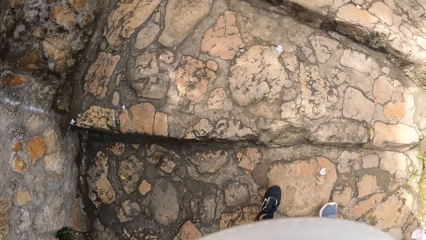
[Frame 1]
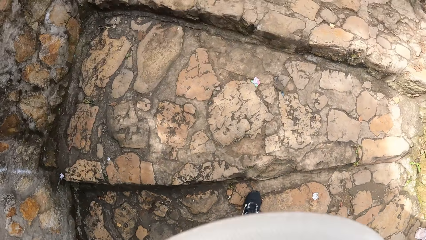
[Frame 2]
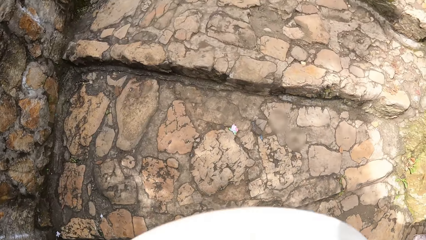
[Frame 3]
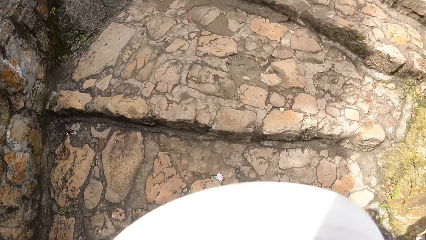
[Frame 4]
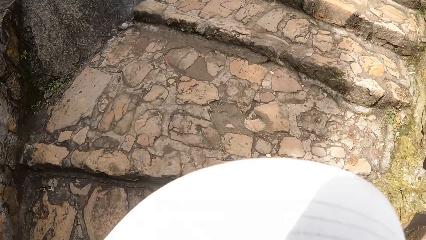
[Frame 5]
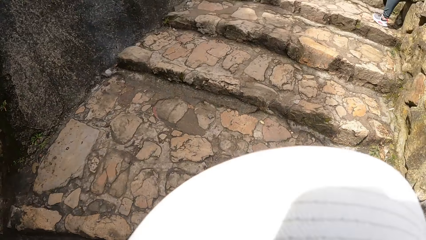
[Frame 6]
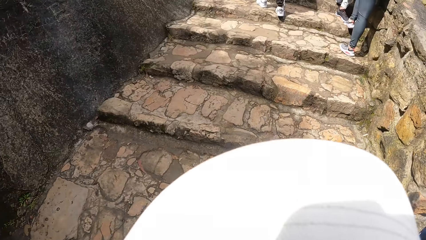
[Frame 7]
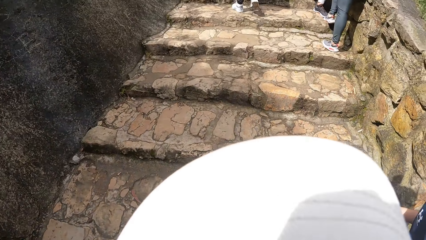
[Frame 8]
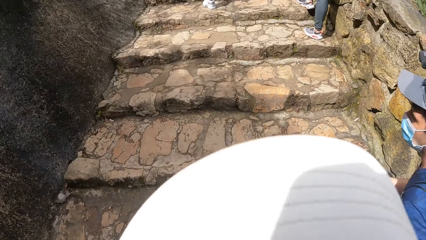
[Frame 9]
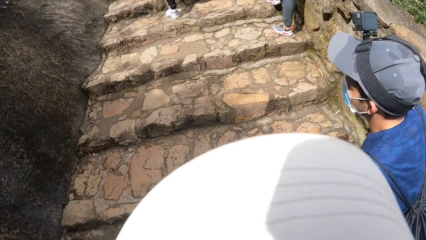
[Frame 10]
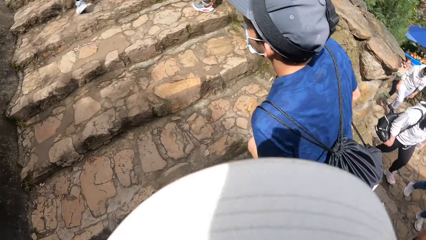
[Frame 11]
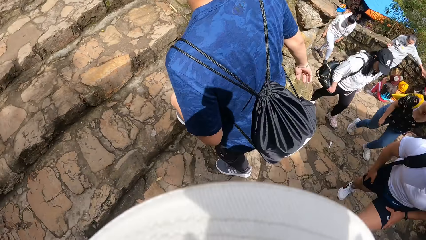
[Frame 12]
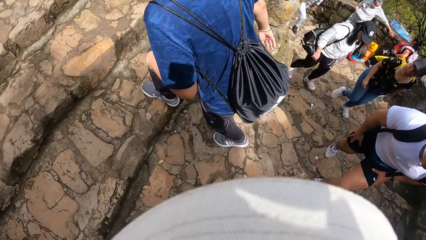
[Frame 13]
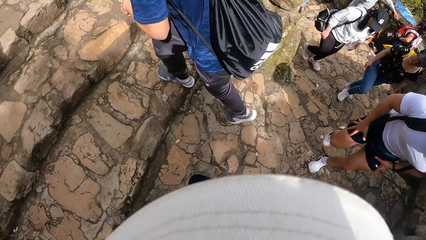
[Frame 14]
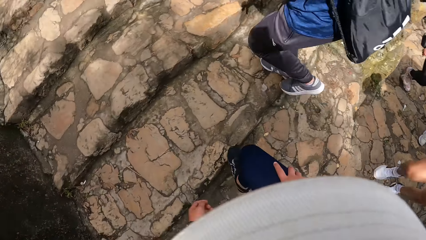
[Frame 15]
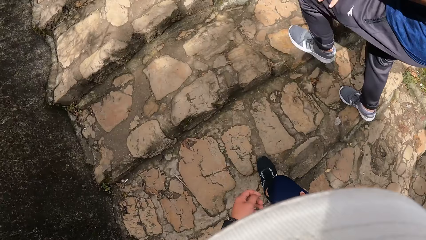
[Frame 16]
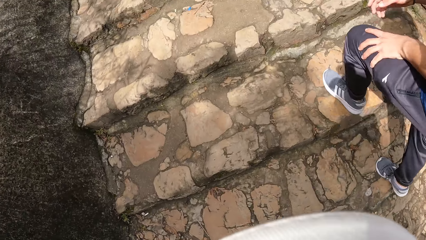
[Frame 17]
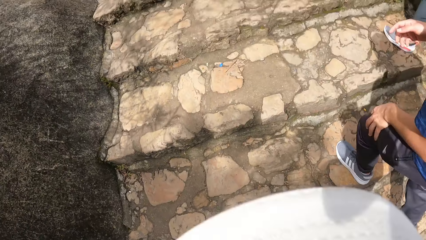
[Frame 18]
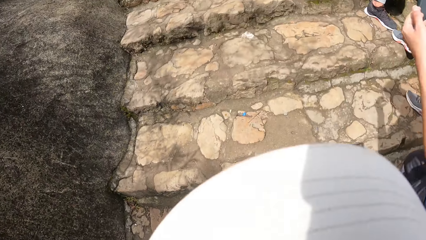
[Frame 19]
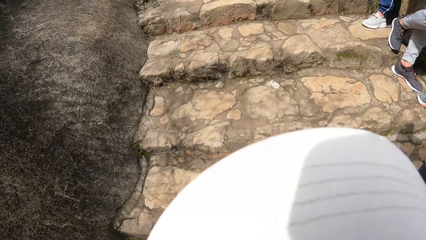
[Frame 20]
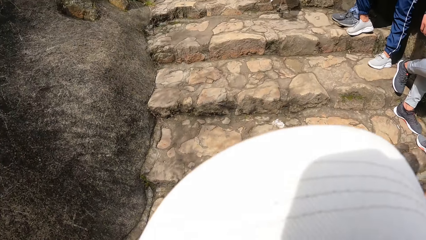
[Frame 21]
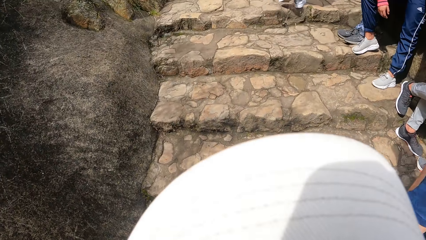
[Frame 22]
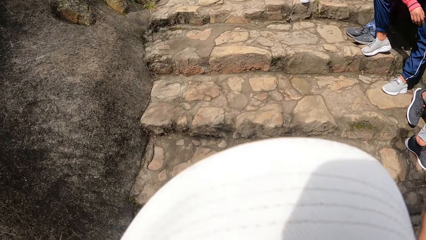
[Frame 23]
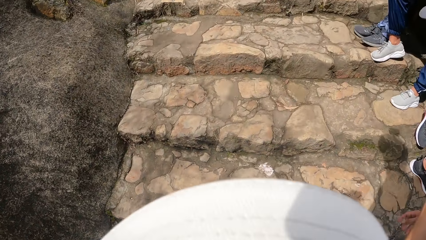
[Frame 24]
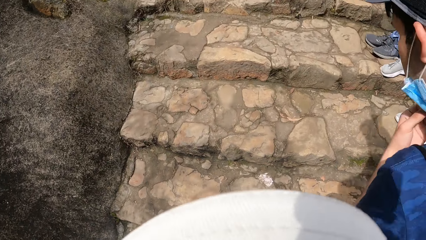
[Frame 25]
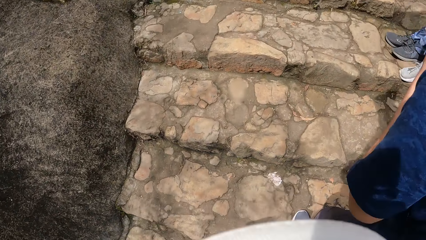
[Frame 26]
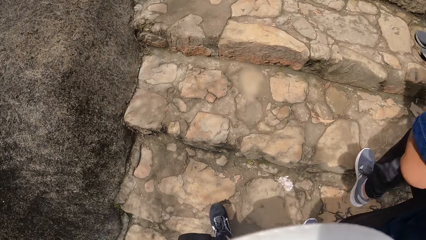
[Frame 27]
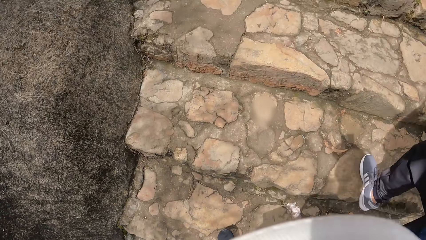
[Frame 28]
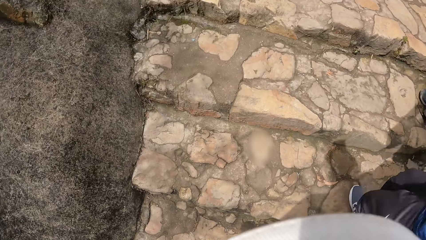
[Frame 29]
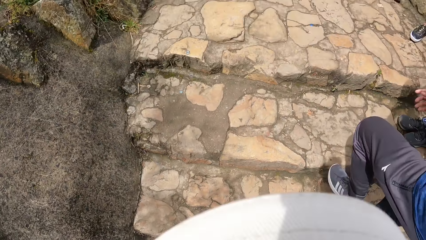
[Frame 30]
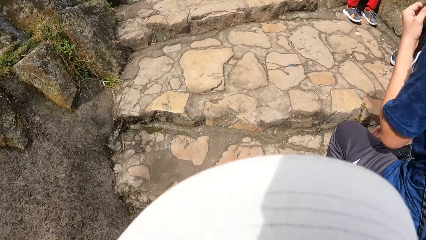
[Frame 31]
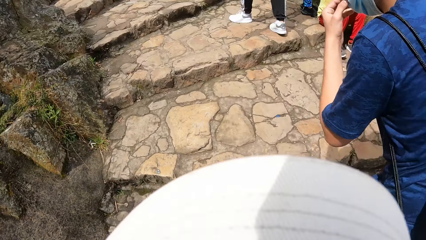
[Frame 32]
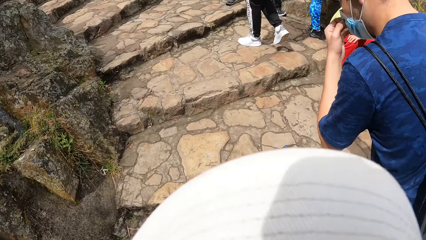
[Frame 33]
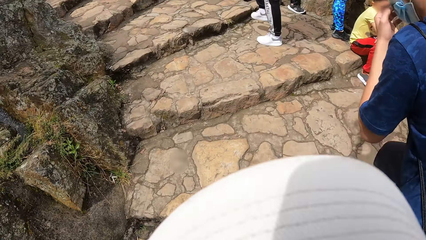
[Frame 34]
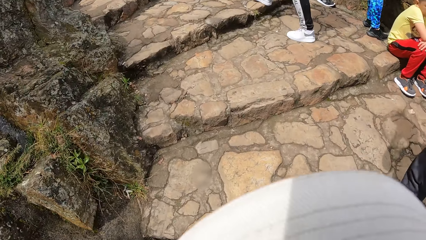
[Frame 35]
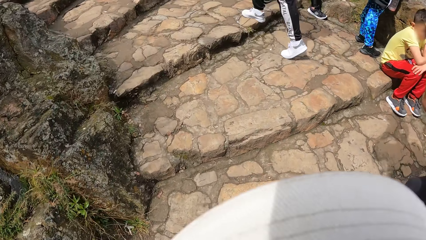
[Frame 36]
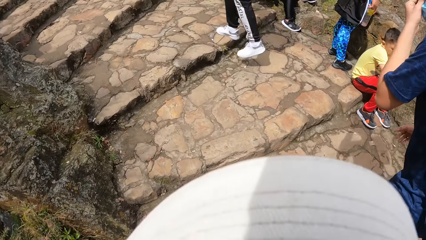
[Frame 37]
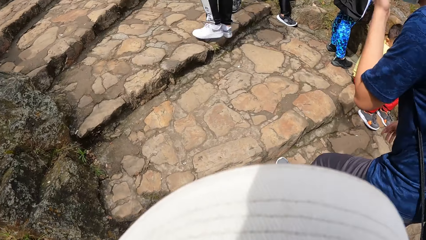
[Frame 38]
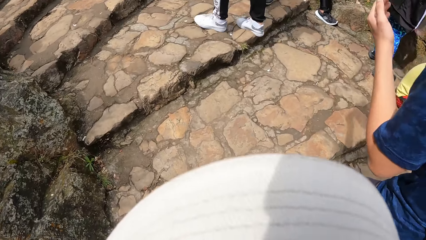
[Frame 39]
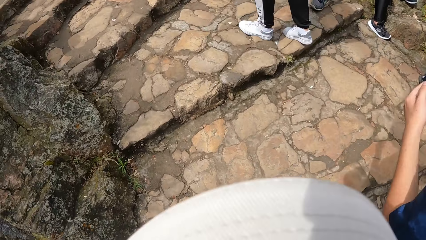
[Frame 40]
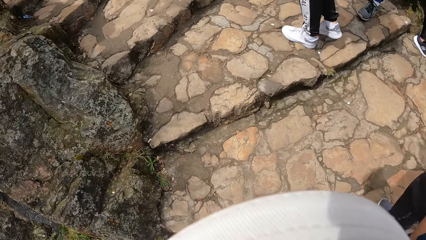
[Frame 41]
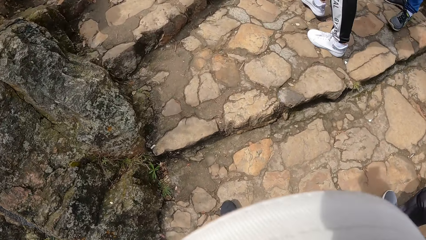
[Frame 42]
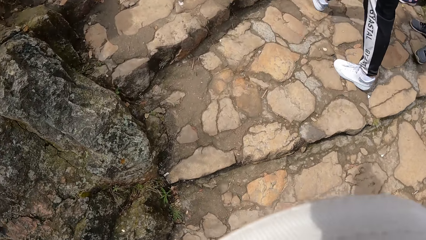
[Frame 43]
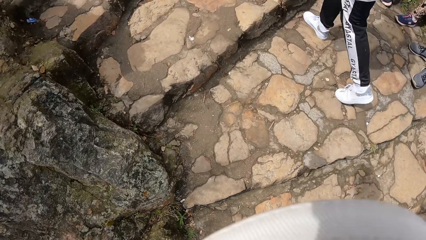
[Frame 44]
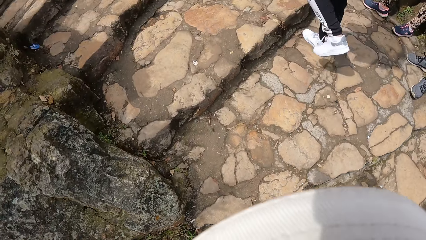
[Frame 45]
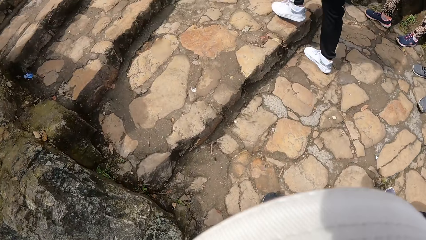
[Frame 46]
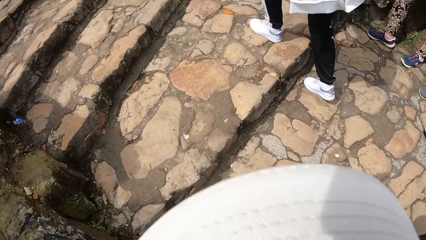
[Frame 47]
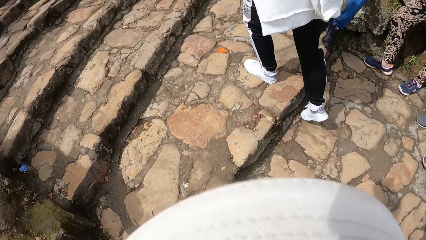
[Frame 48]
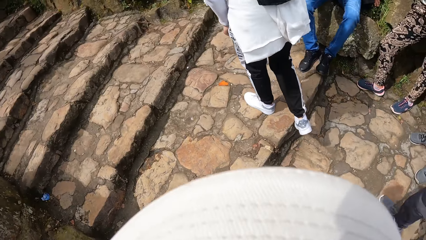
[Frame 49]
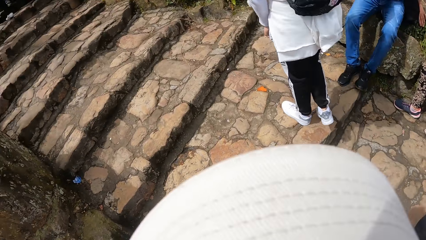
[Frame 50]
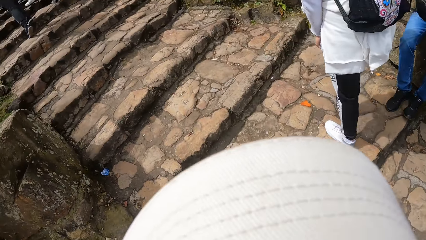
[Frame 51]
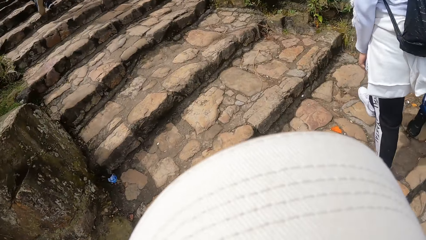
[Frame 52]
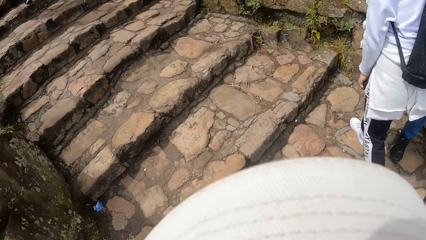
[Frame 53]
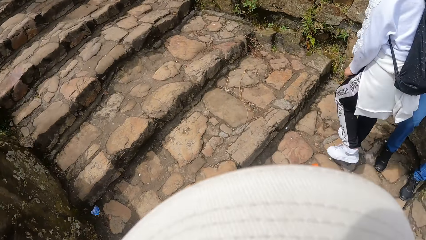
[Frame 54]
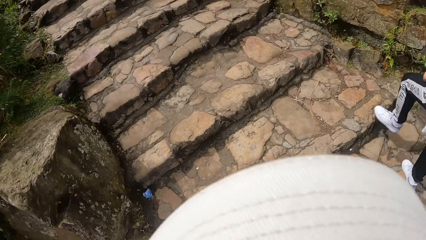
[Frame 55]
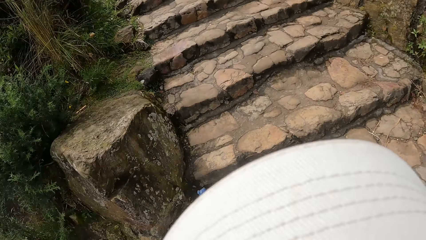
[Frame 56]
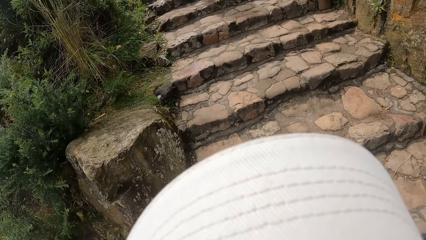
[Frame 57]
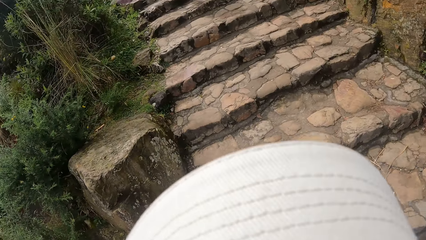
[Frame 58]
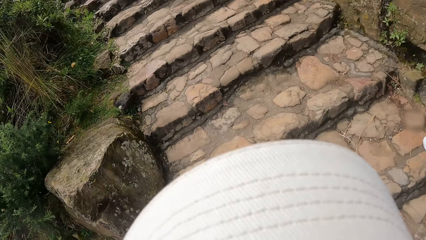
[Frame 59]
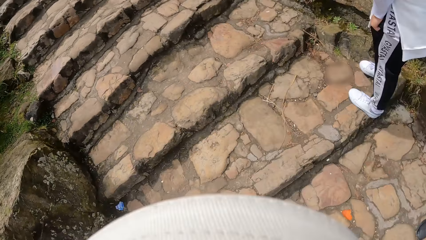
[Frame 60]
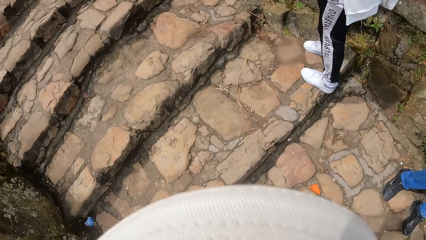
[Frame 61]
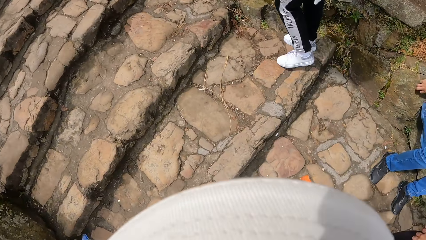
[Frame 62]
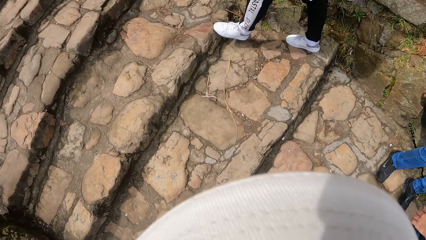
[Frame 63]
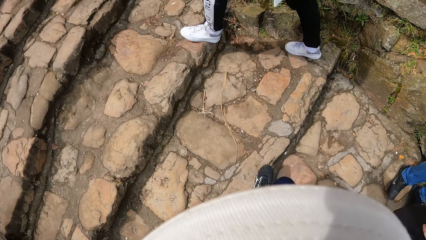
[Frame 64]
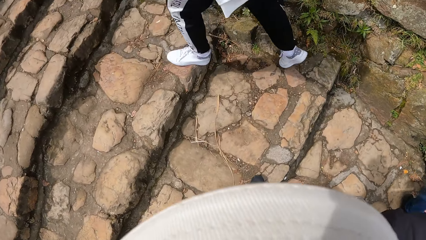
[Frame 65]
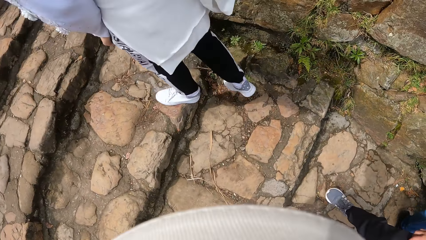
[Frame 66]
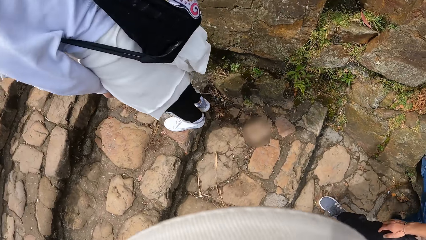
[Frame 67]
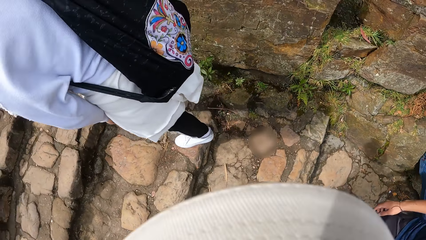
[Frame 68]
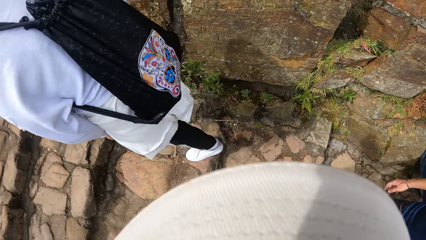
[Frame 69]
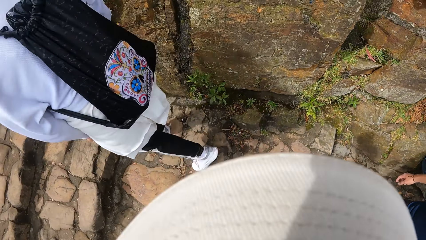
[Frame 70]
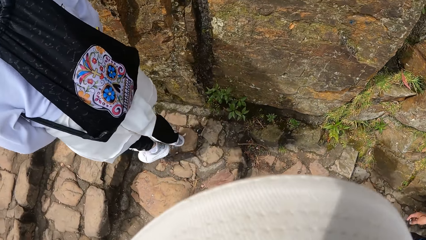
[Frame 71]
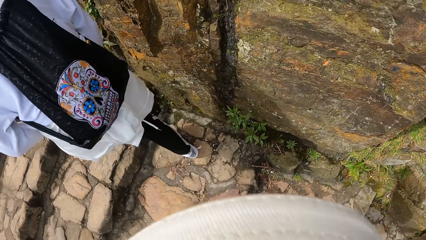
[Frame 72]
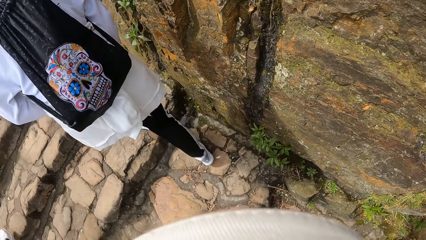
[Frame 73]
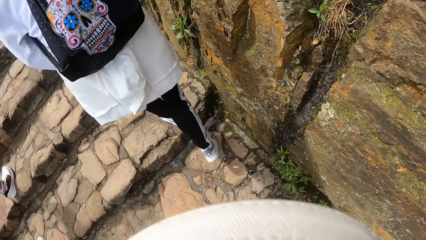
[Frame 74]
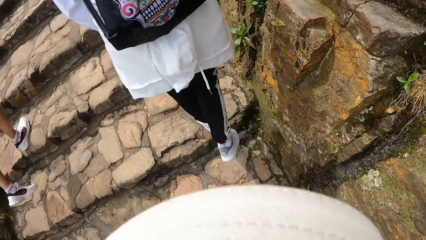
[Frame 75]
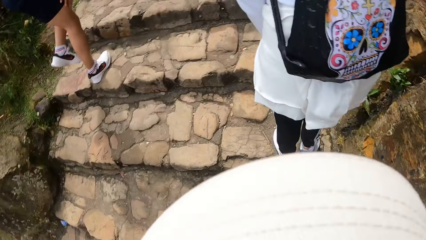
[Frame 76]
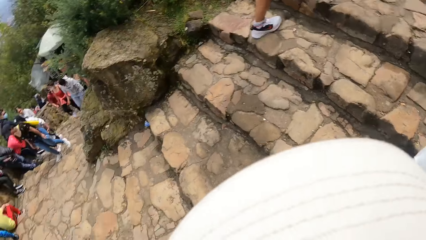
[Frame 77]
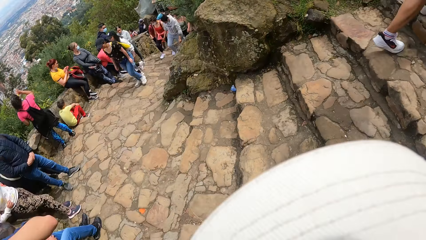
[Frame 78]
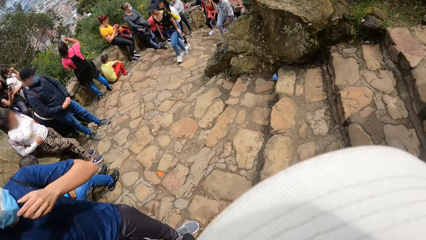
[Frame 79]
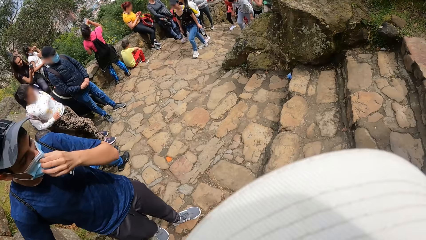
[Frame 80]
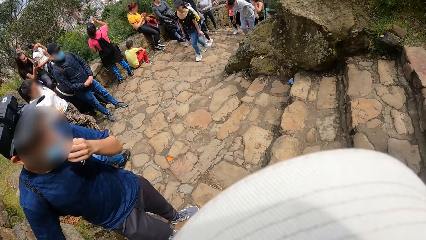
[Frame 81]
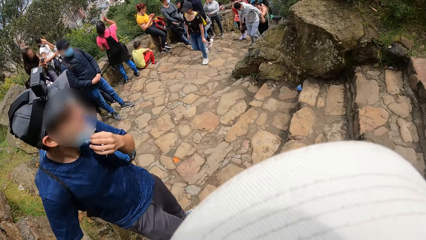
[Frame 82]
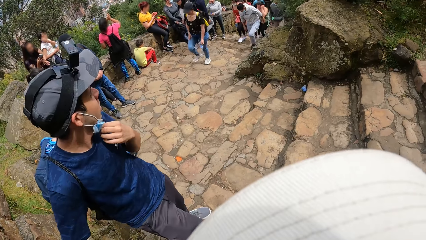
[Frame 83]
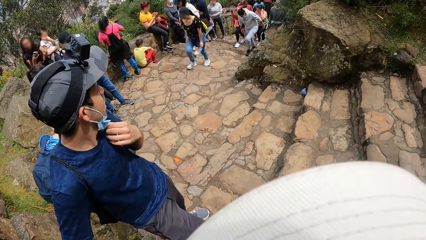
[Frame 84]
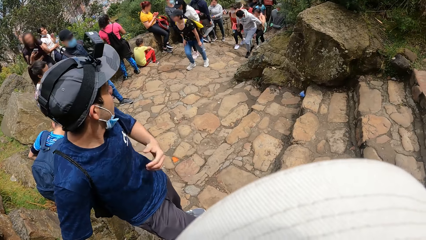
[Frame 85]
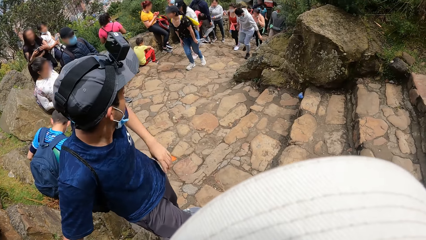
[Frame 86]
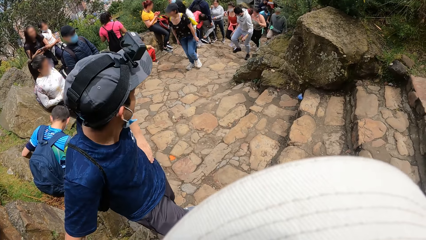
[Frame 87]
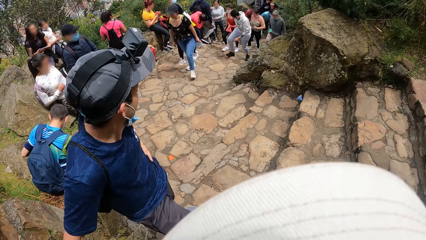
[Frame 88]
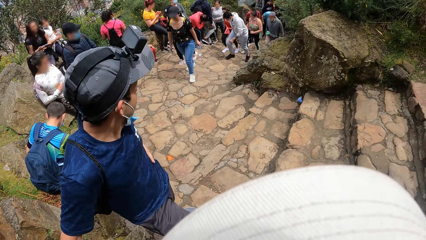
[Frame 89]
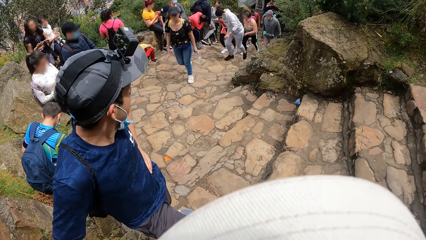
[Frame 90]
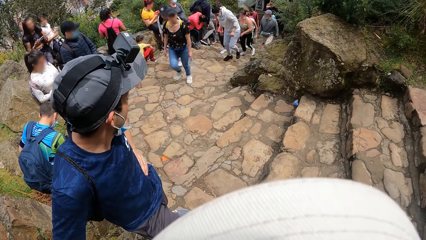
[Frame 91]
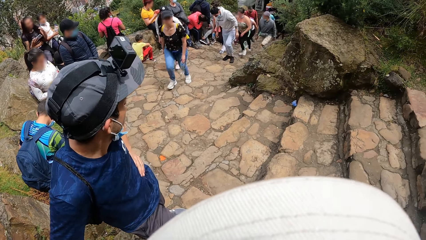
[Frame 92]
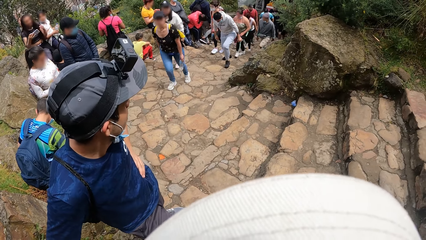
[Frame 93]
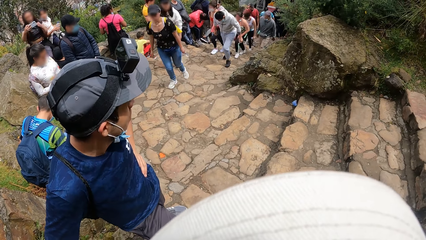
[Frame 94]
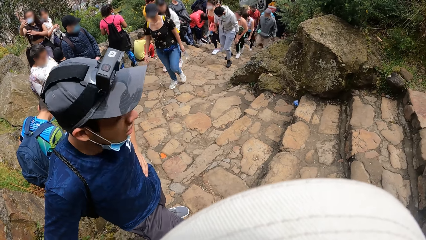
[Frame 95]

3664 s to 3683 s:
The camera wearer looks around. They walk. A man adjusts the facemask on his face with his left hand. The man adjusts the facemask on his face with his left hand again. The camera wearer looks around. The man places his left hand on his left hip.
